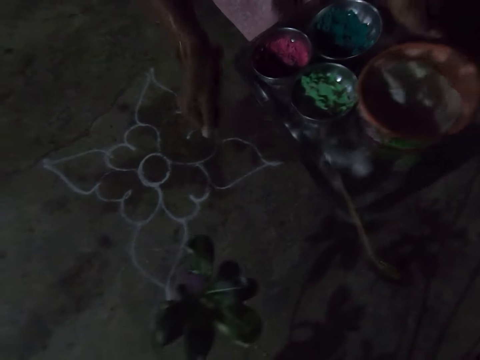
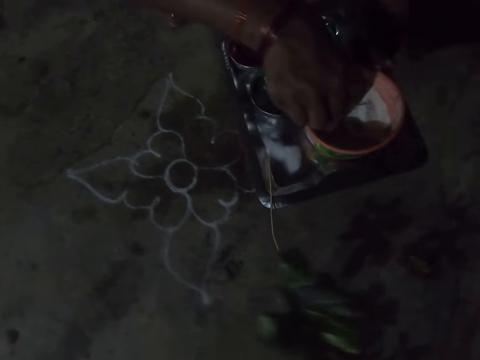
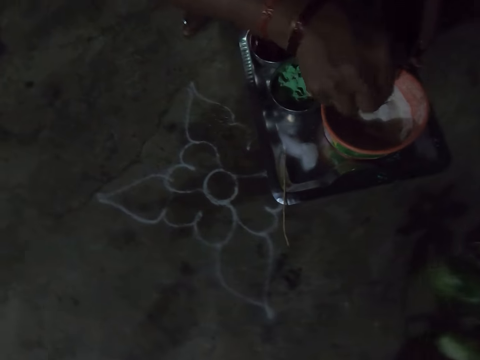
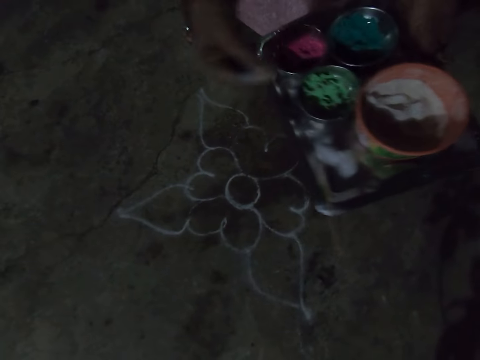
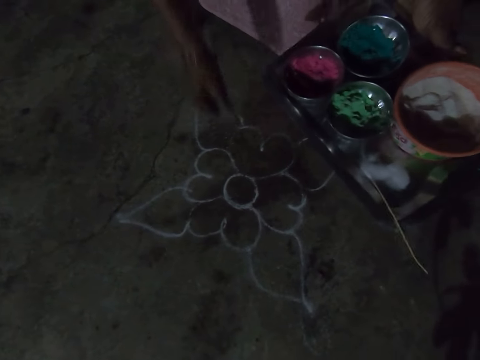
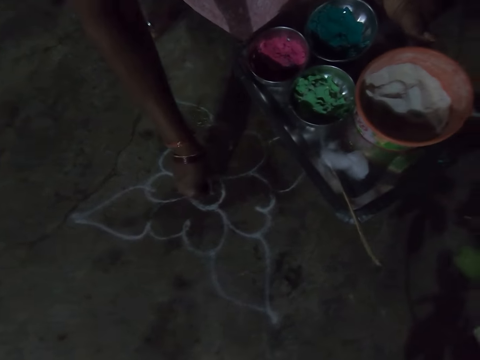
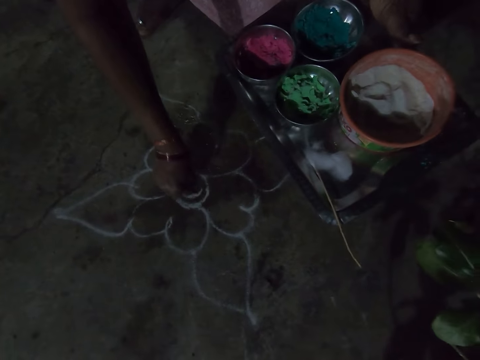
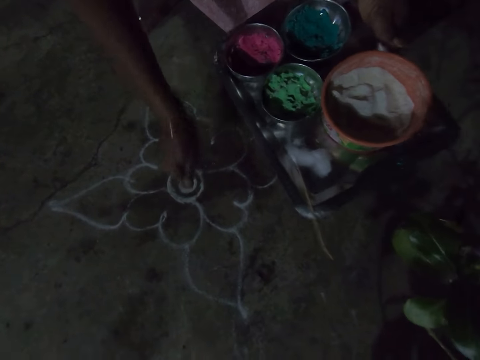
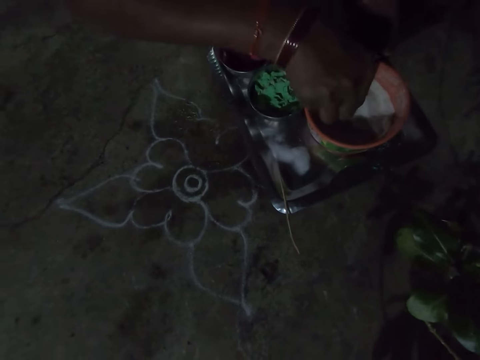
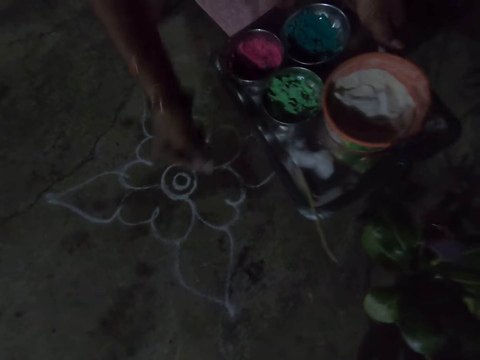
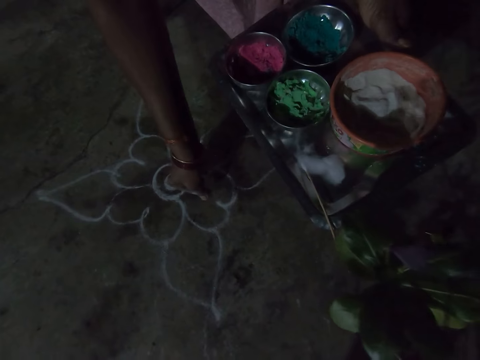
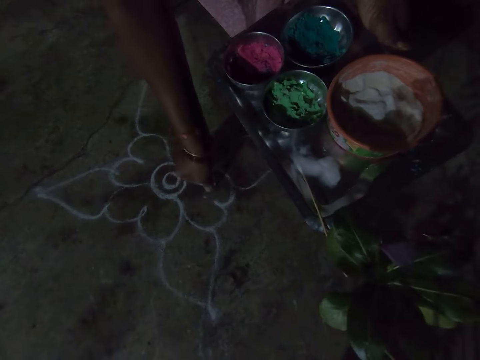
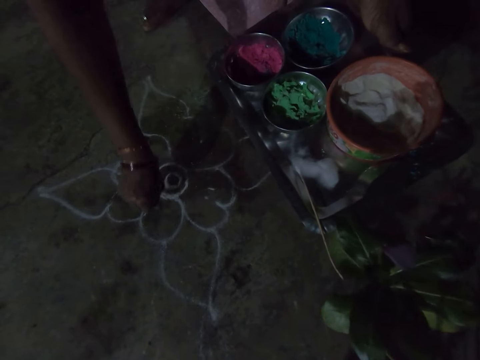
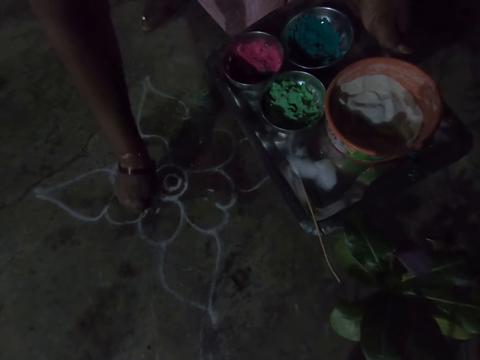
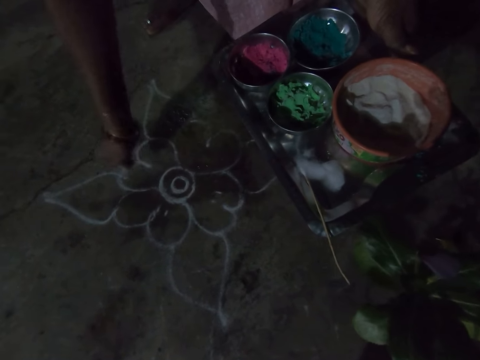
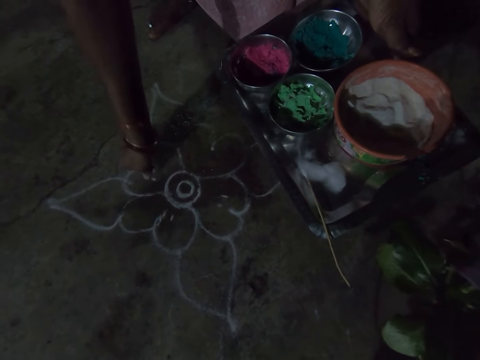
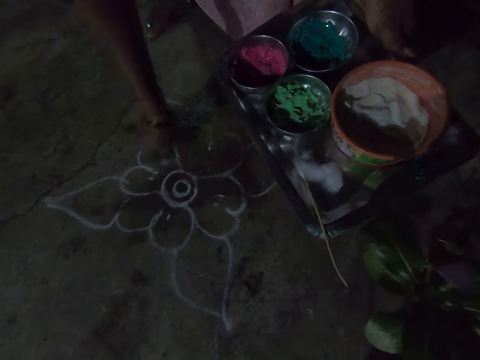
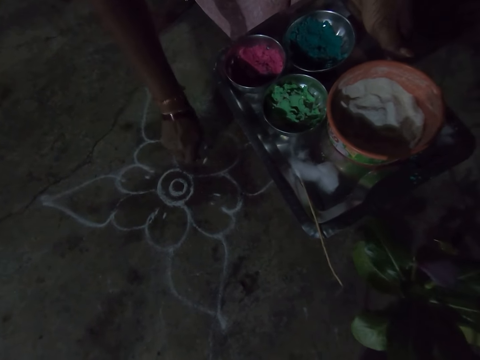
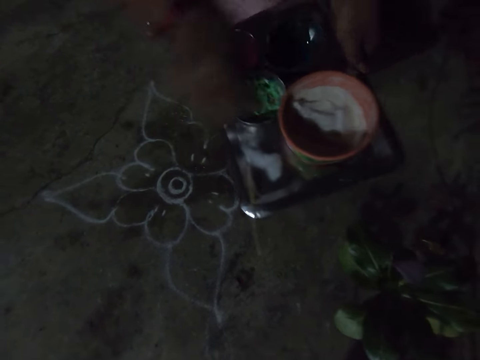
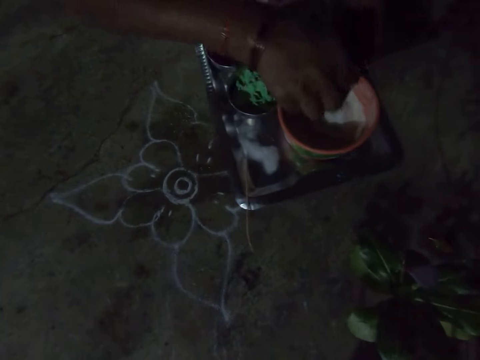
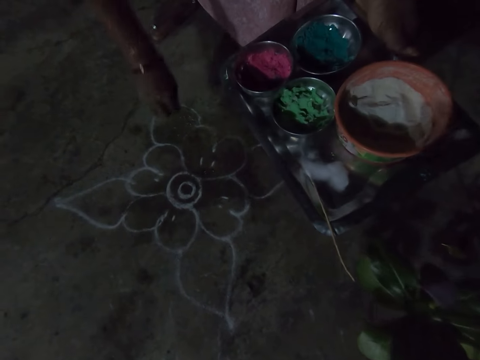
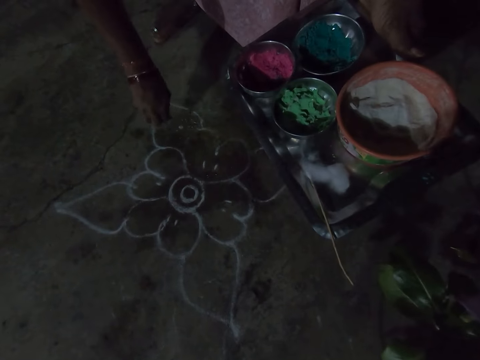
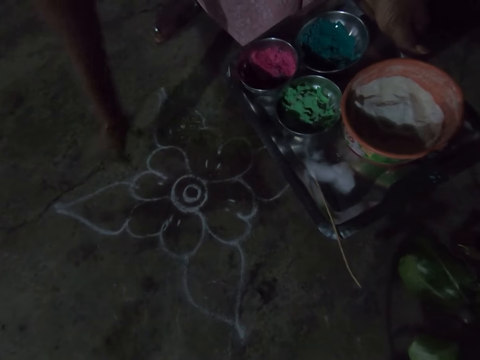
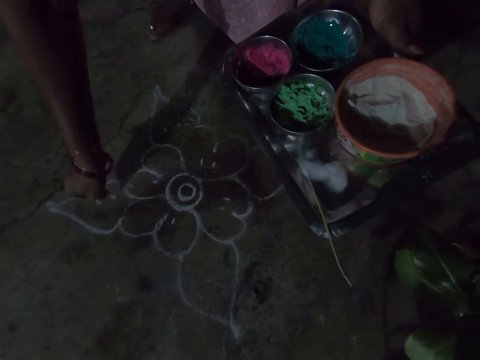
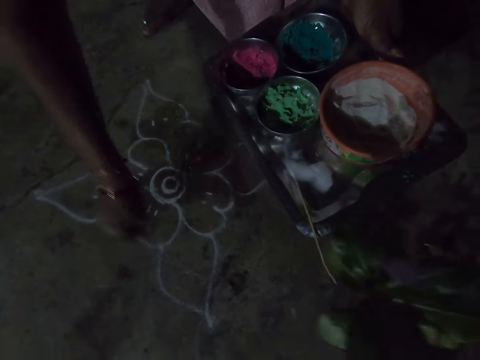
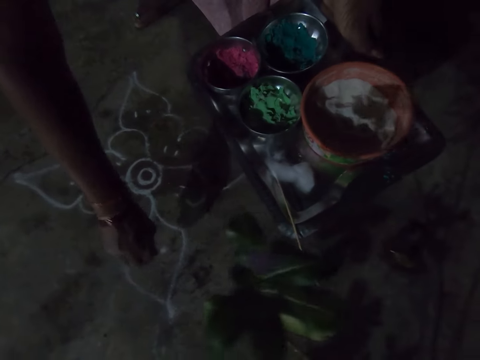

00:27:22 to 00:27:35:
The camera wearer scoops the whitewash paint in the bowl in the tray and draws the flower on the floor. They scoop the whitewash paint in the bowl in the tray and decorate the flower drawing on the floor with the whitewash paint. They scoop the whitewash paint in the bowl in the tray again and decorate the flower drawing on the floor with the whitewash paint again.

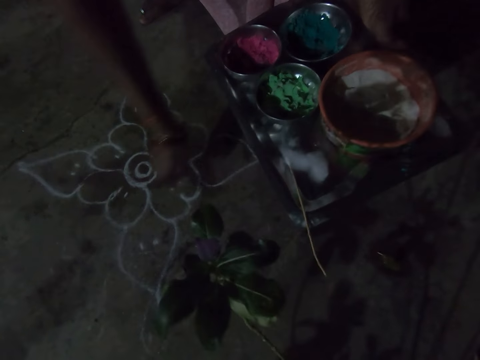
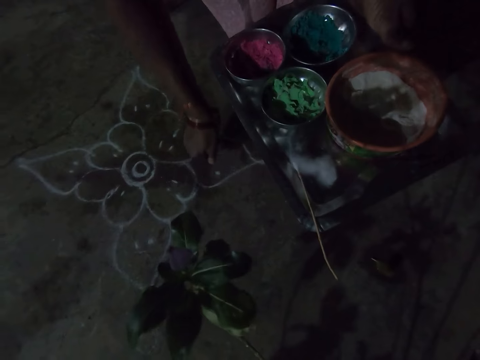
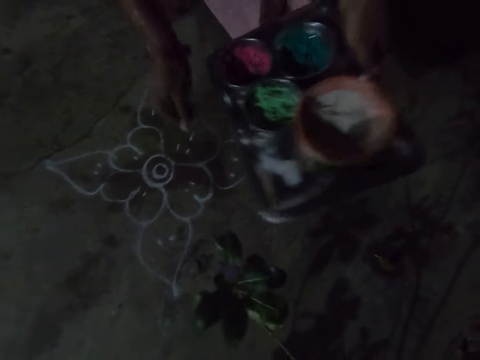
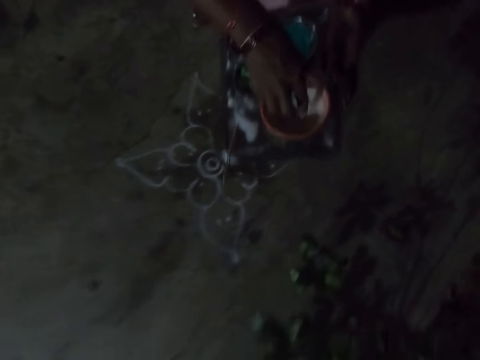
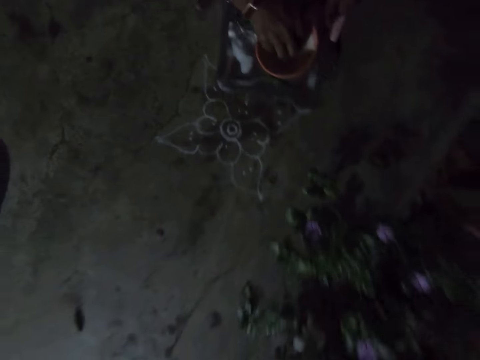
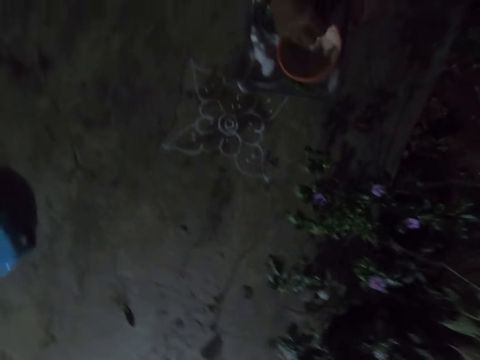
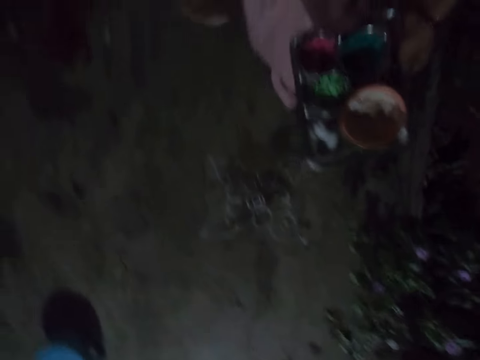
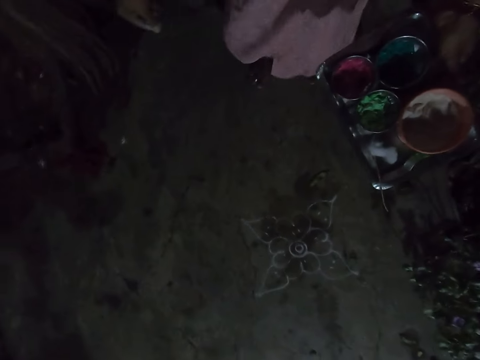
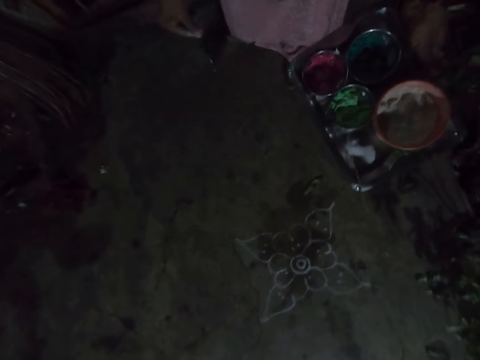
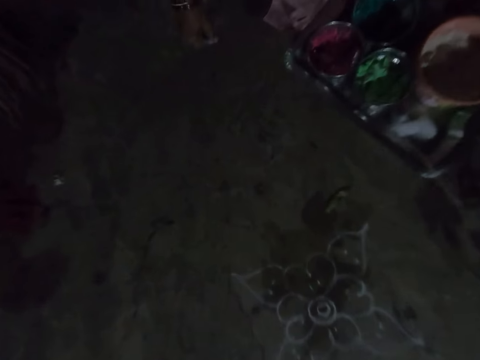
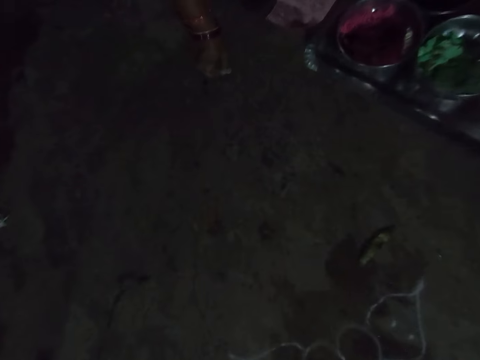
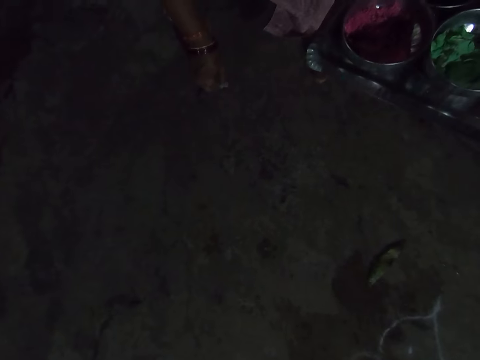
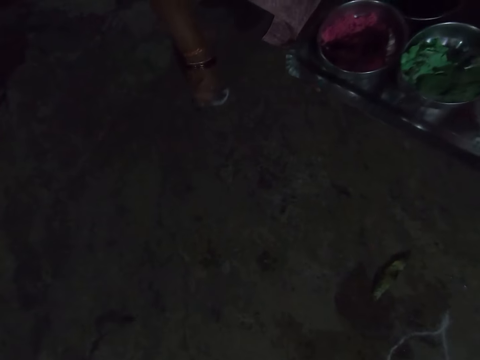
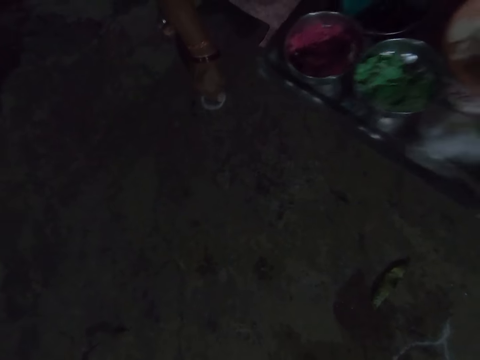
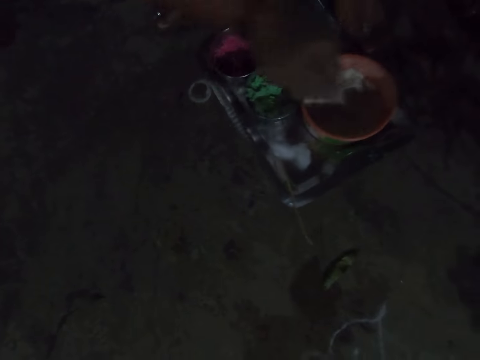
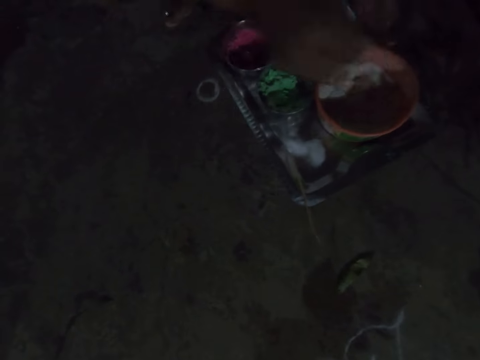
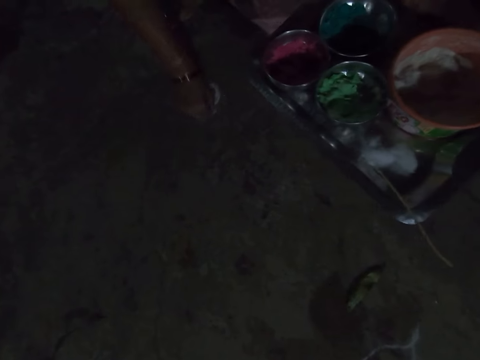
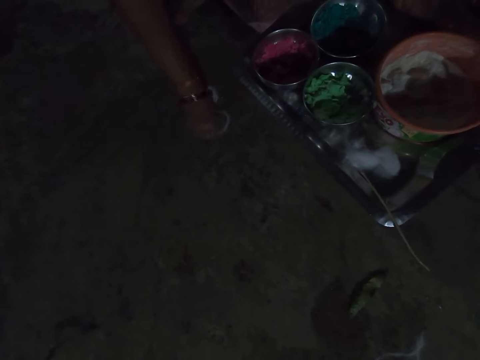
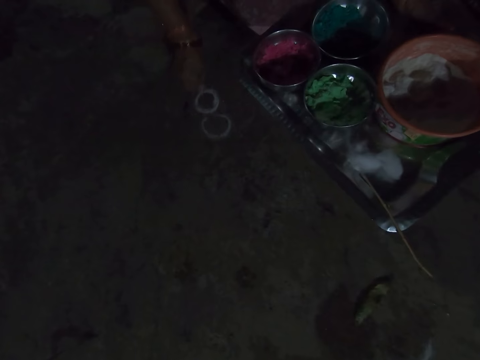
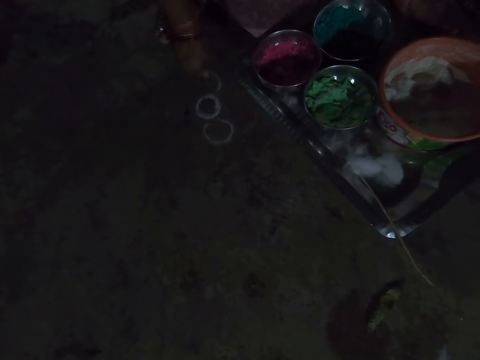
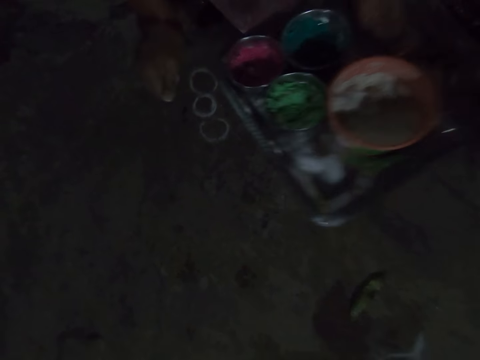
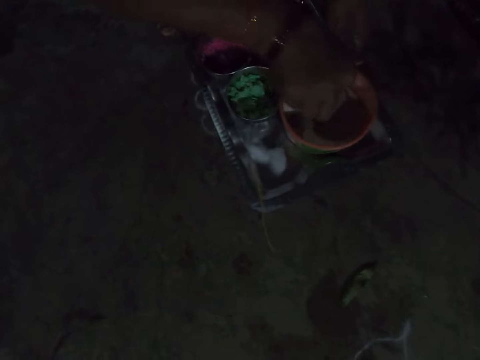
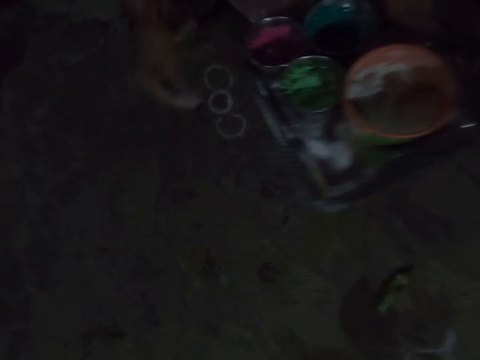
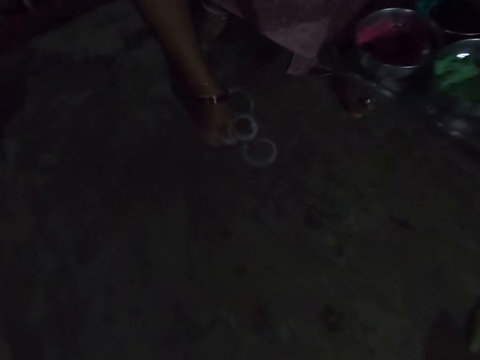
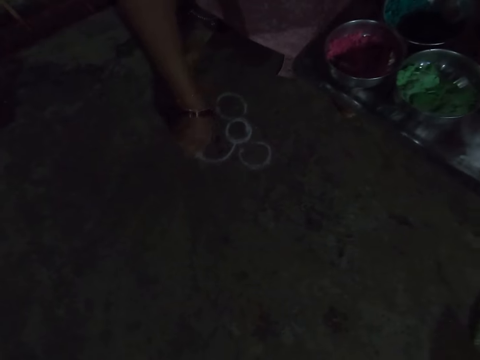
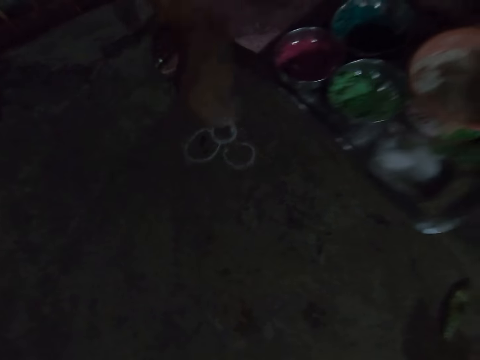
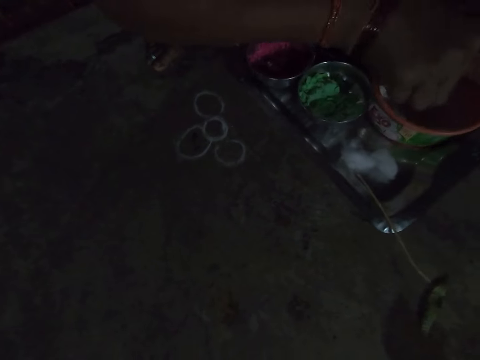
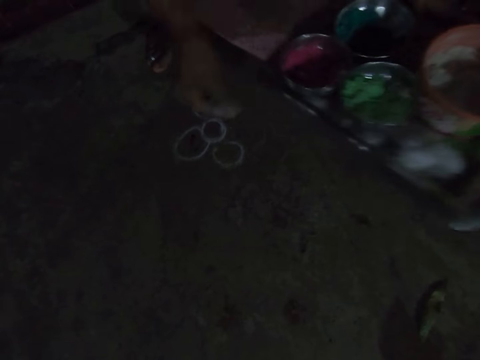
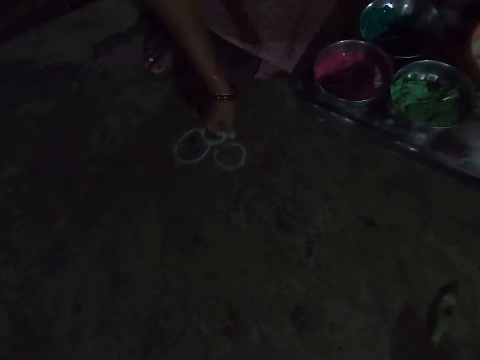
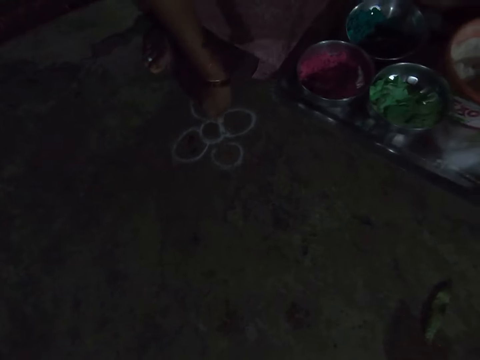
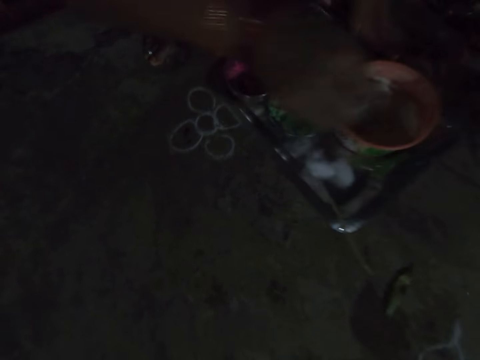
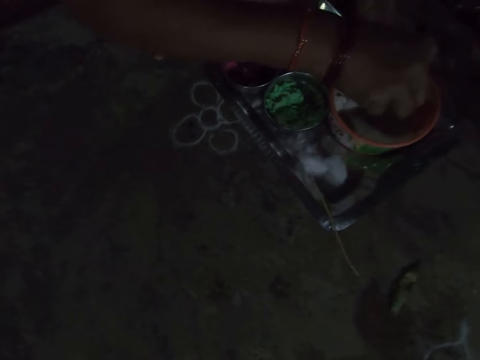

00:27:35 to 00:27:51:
The camera wearer scoops the whitewash paint in the bowl in the tray. They walk on the floor and draw the flower on the floor. They scoop the whitewash paint in the bowl in the tray and draw the flower on the floor. They scoop the whitewash paint in the bowl in the tray and draw the flower on the floor. They scoop the whitewash paint in the bowl in the tray and draw the flower on the floor. They scoop the whitewash paint in the bowl in the tray.
